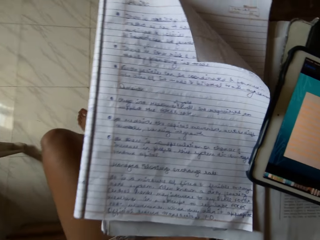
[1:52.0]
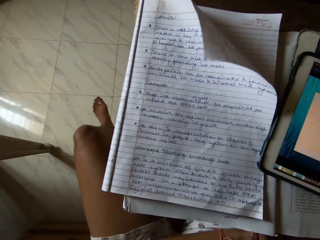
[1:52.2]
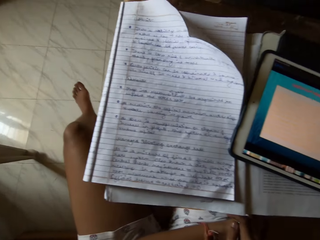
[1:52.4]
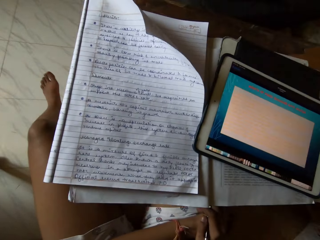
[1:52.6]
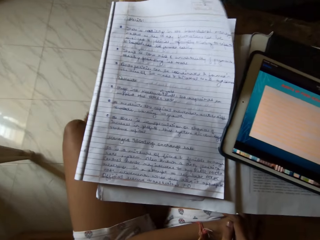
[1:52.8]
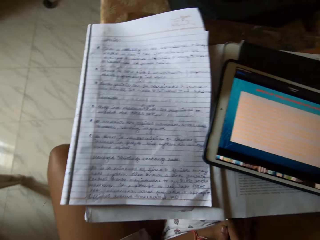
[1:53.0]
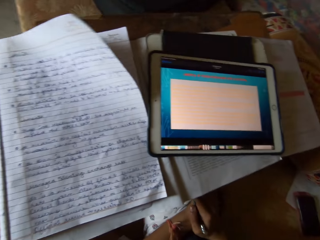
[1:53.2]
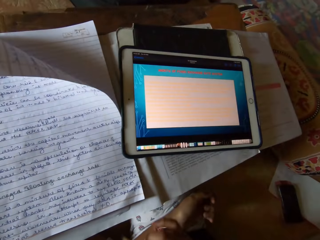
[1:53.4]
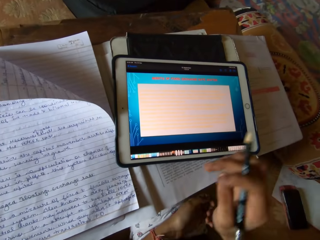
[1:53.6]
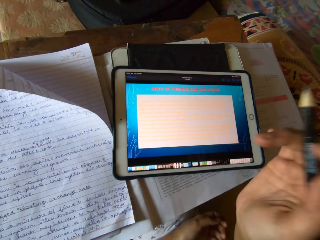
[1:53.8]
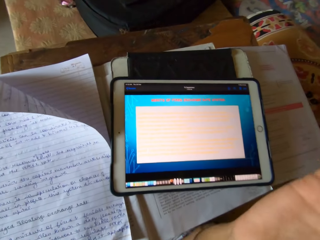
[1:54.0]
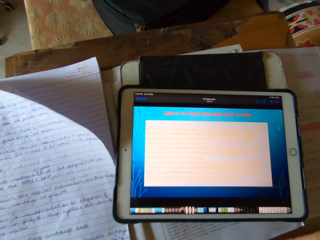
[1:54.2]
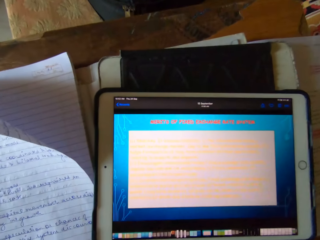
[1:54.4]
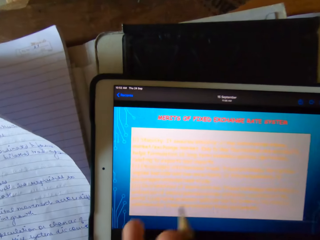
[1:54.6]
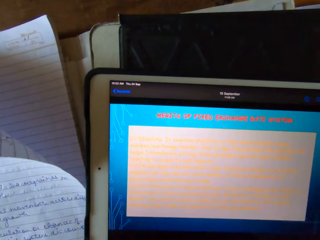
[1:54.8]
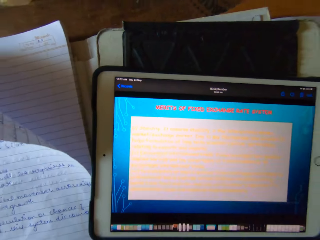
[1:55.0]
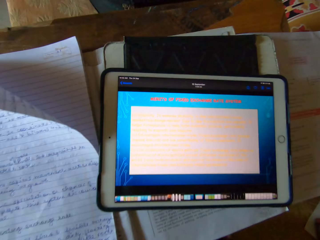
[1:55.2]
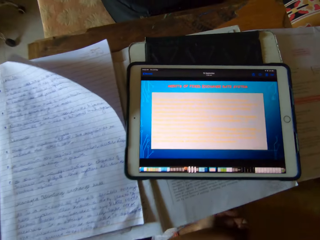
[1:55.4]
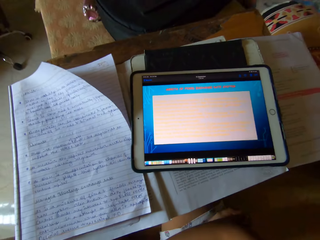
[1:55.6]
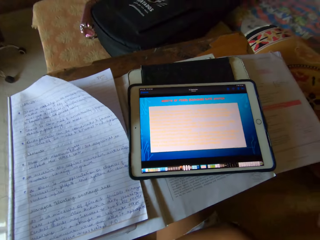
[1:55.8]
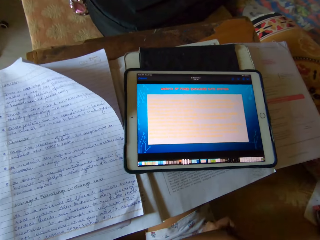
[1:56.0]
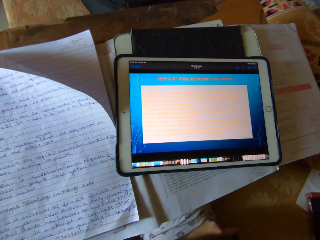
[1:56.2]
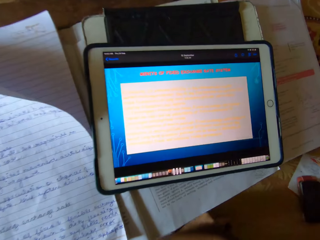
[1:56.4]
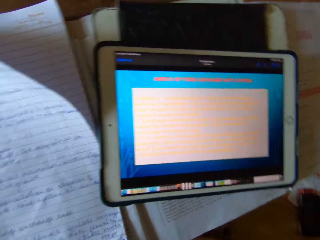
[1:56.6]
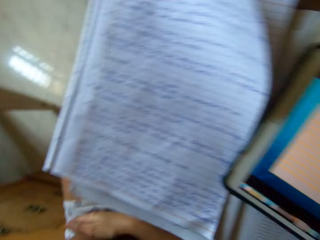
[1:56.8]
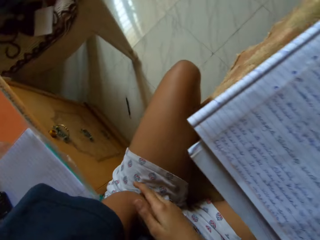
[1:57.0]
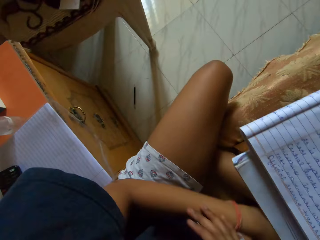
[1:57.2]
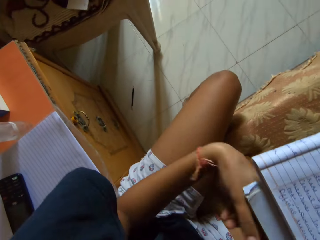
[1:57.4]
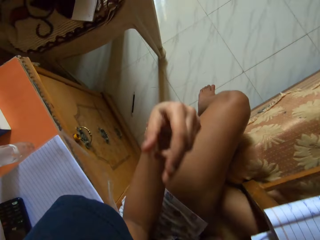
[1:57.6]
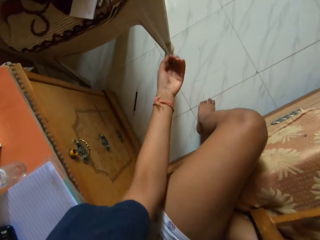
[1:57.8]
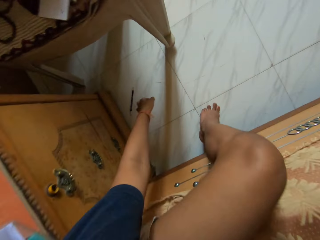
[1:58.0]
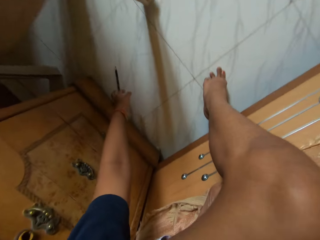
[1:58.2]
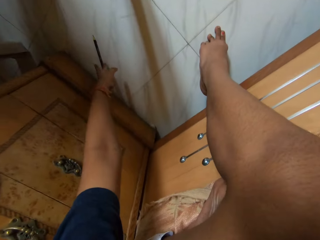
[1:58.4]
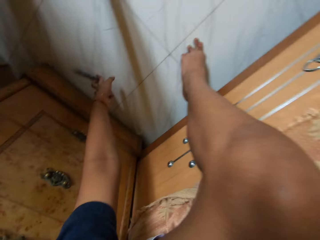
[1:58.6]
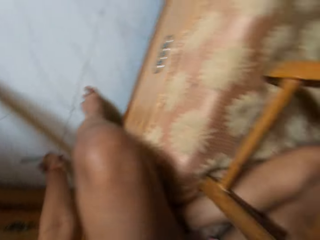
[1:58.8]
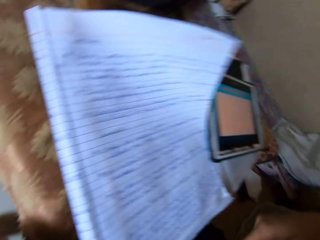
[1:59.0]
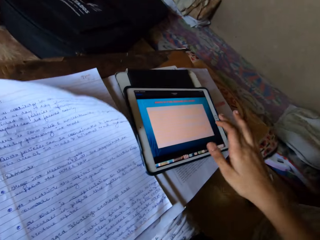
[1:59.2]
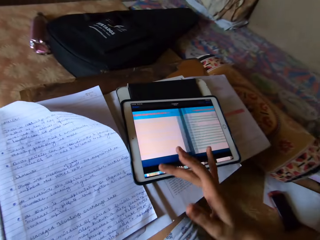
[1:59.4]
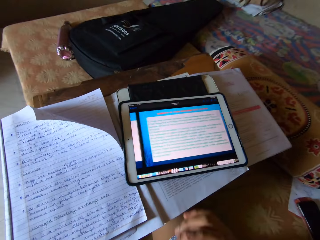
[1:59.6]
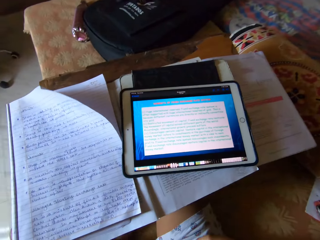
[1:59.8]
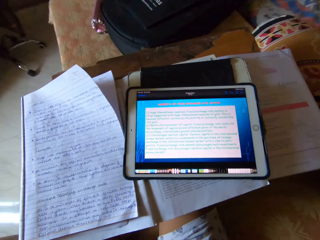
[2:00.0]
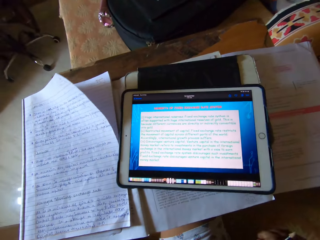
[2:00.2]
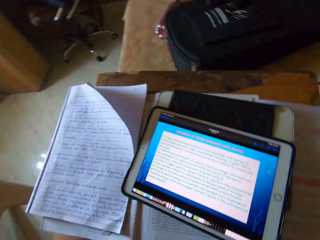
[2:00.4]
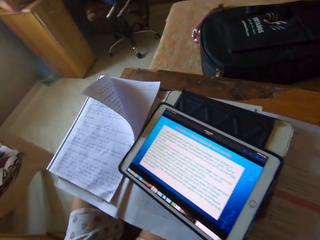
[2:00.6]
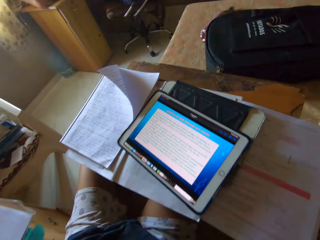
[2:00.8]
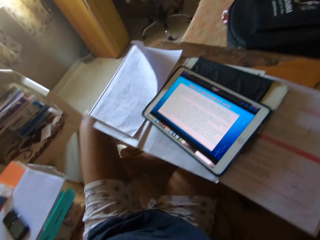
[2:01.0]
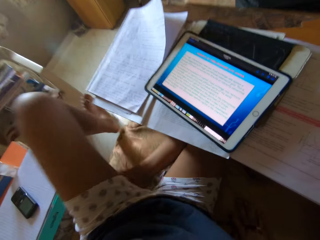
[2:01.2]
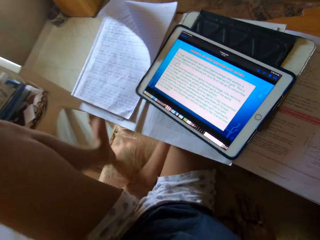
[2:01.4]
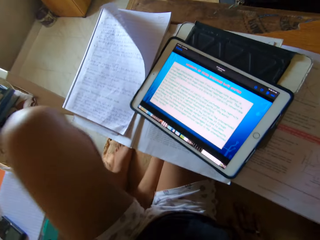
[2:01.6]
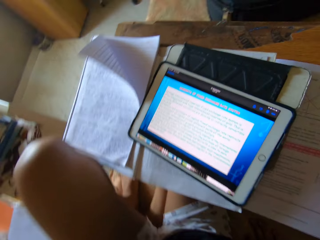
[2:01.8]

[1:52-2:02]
The camera wearer starts to read from the book. They read on the iPad. They pick up the pencil. They touch the iPad and scroll on the iPad.

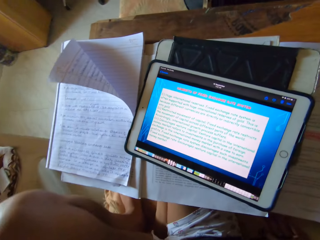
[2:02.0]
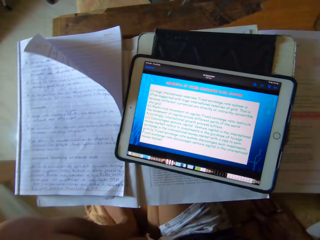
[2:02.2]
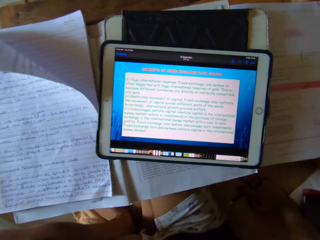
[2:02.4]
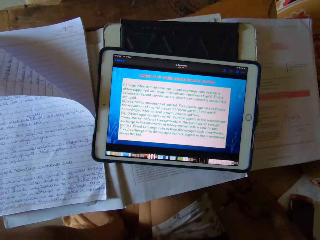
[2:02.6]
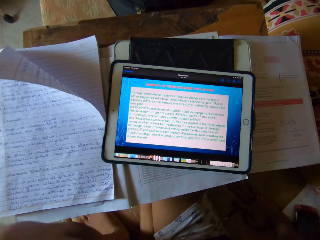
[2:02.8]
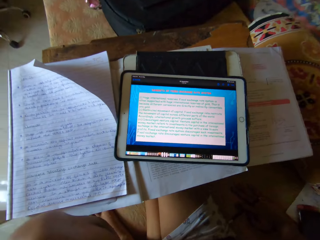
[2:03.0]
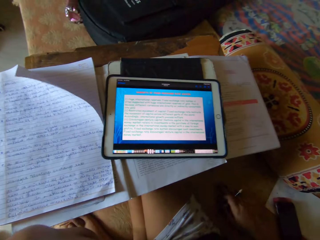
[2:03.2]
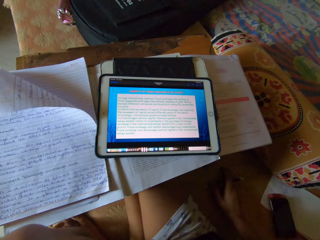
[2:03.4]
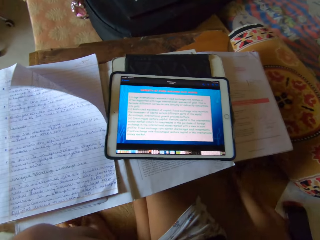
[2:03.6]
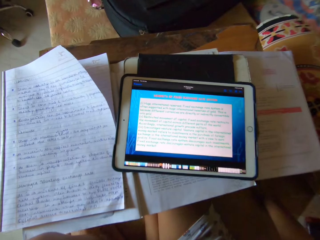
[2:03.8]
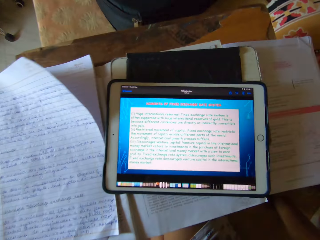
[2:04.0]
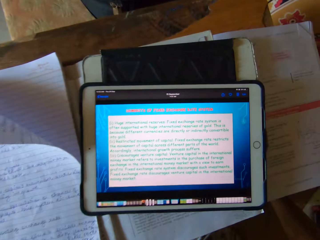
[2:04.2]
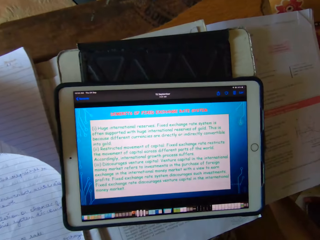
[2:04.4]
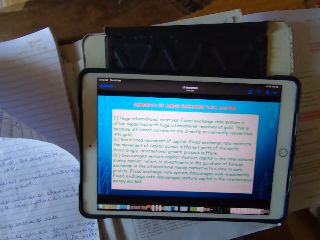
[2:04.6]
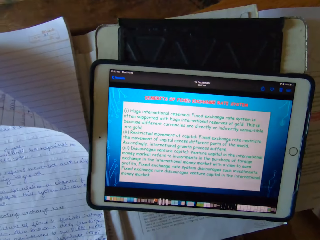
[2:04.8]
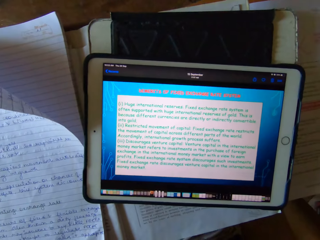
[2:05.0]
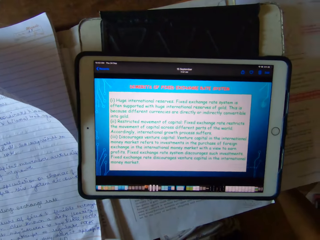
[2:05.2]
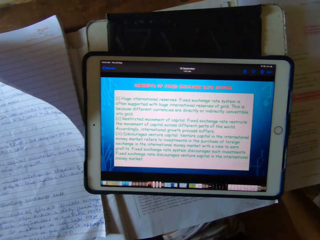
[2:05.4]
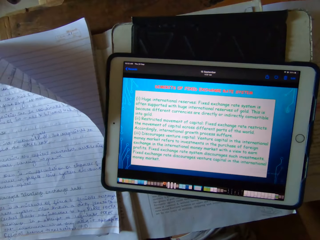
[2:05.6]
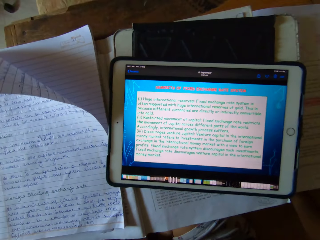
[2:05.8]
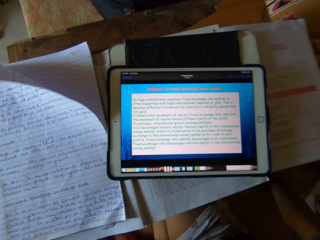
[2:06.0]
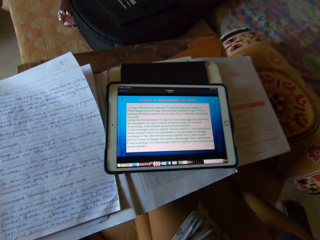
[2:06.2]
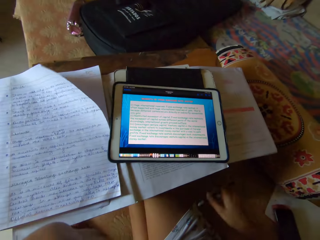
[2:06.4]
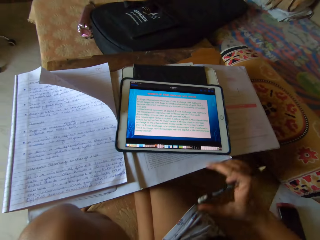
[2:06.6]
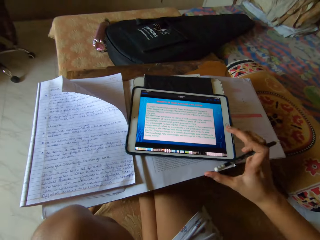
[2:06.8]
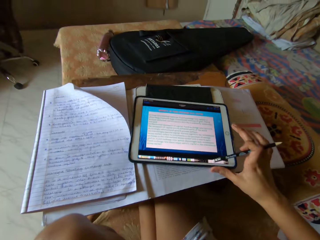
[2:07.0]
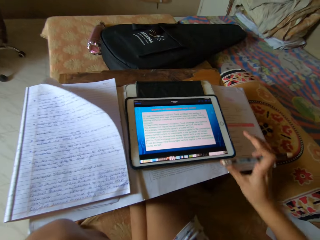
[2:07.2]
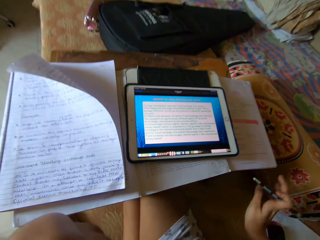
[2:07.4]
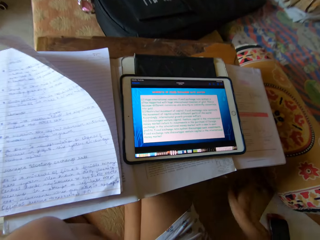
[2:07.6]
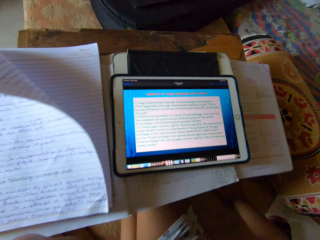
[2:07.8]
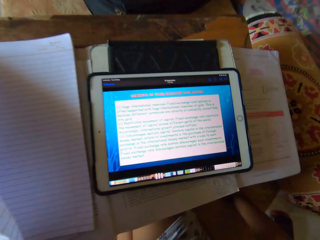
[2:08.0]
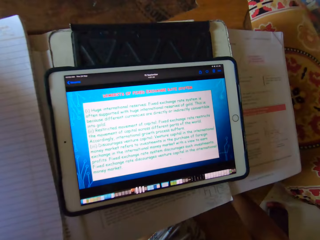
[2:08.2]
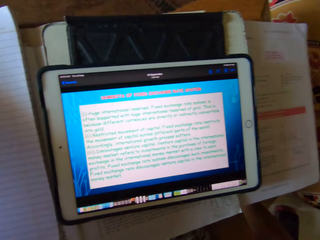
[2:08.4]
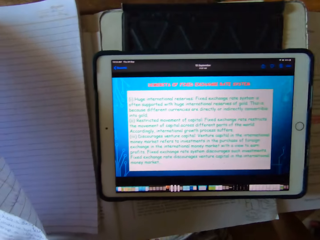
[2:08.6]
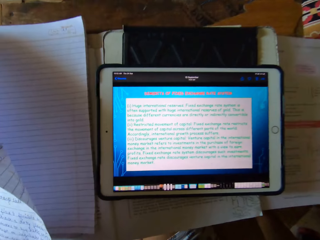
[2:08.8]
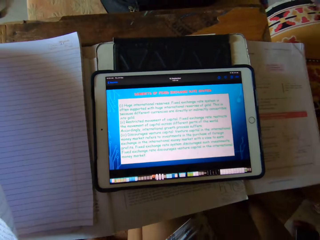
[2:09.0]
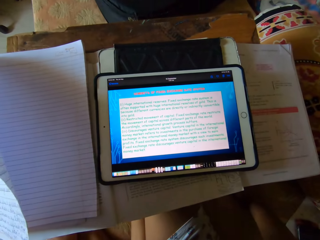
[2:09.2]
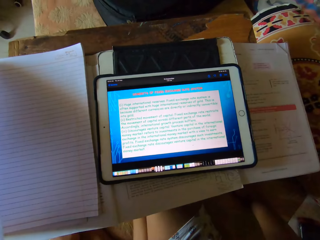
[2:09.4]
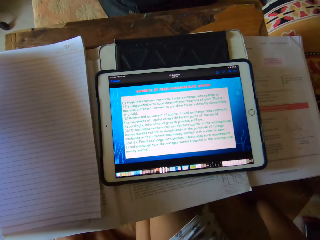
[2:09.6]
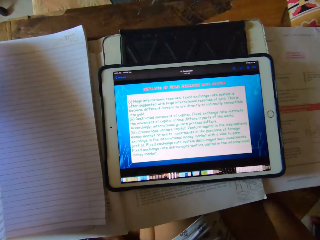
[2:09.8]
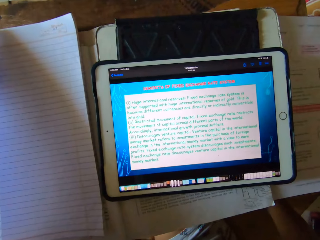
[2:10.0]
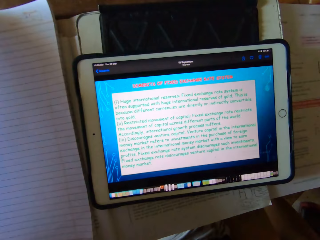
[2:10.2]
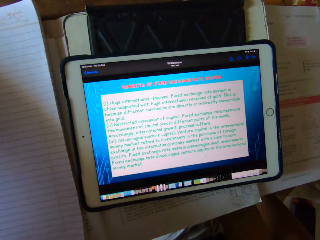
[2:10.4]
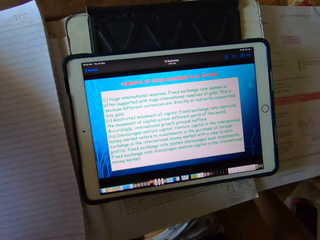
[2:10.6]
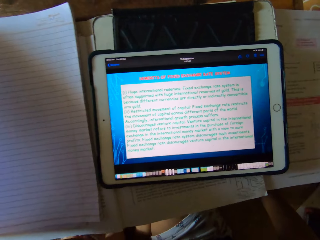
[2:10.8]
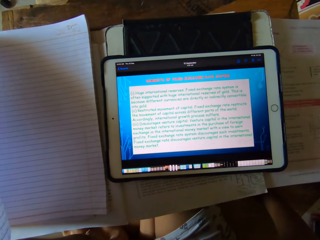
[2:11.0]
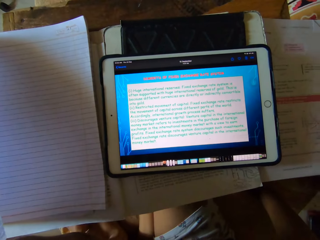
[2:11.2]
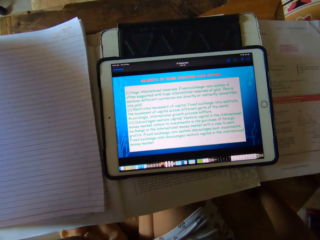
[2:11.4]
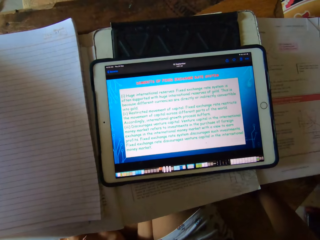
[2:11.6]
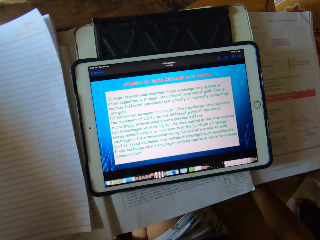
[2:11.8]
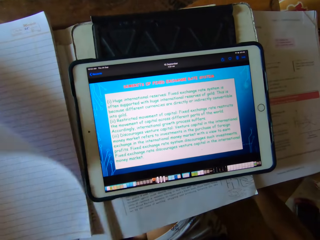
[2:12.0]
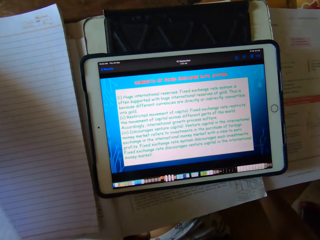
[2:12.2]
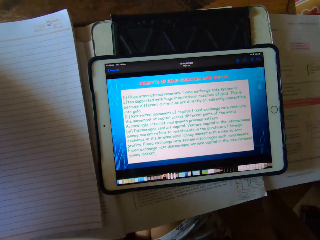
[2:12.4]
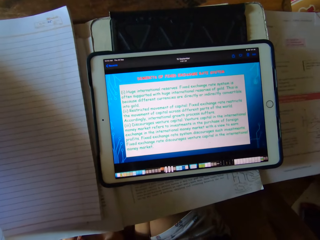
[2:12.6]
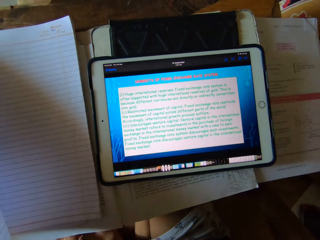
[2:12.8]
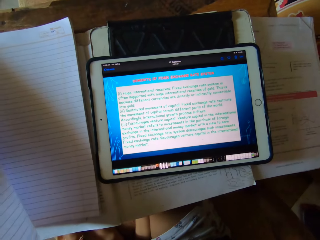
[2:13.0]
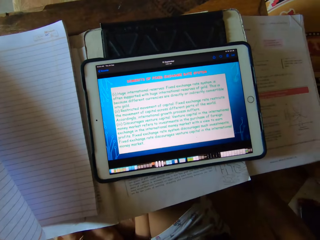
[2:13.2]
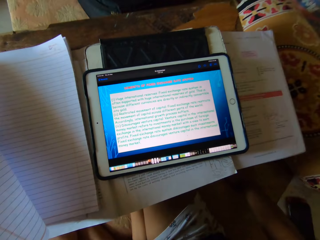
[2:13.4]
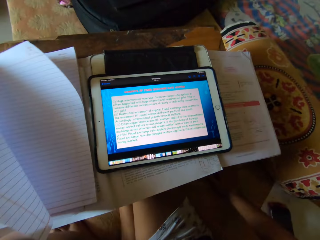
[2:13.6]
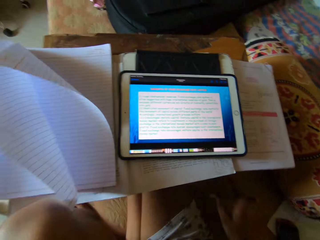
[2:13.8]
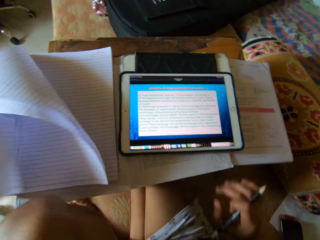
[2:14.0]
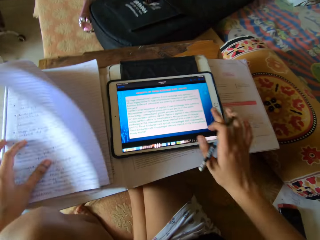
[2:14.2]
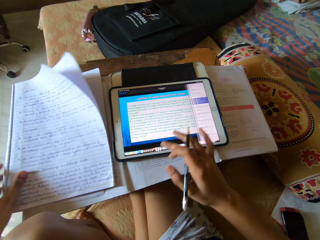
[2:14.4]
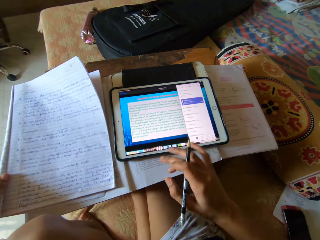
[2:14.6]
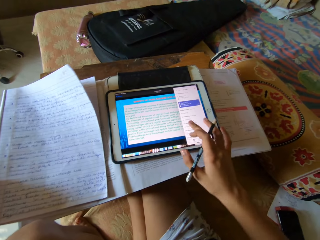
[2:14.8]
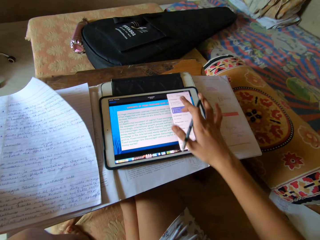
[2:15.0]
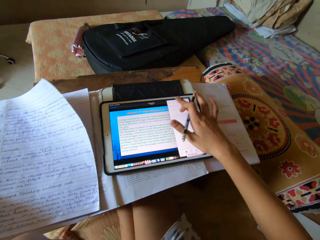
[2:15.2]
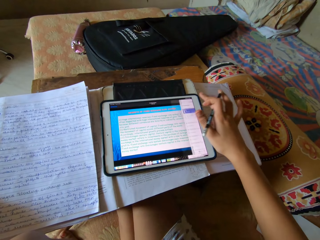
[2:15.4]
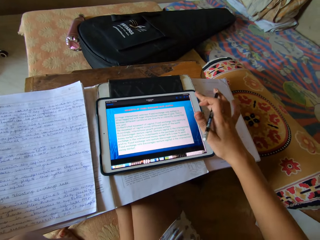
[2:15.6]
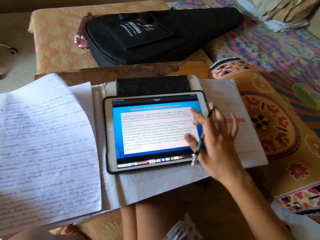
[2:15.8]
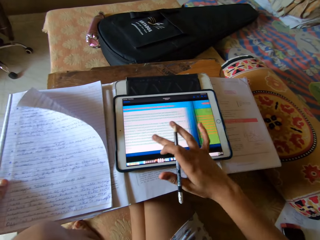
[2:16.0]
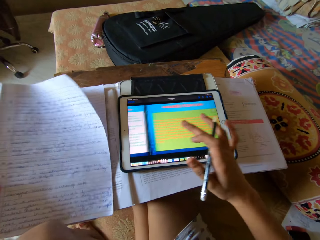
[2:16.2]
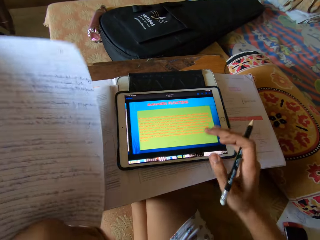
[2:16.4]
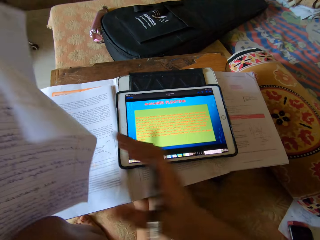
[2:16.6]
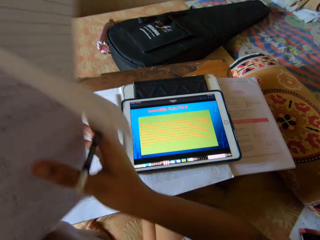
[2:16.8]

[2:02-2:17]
The camera wearer puts a leg on the chair. They read on the iPad. They touch the iPad. They scroll on the iPad. They pick up the book with the left hand.
